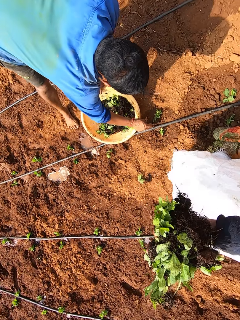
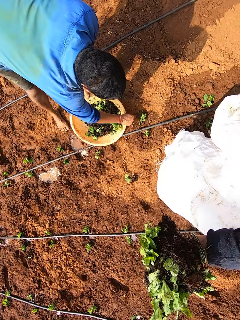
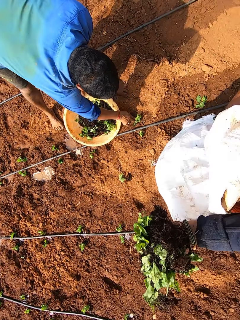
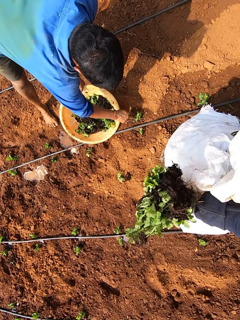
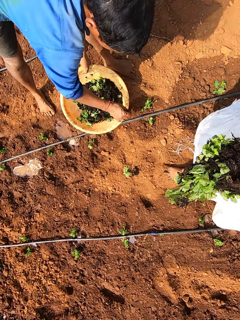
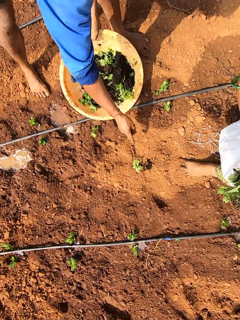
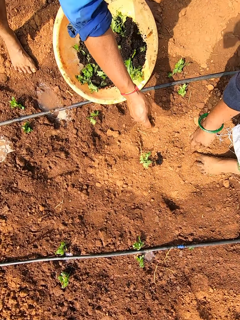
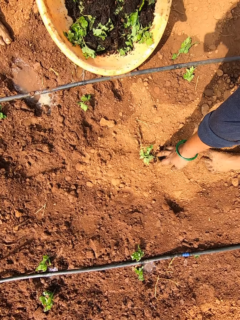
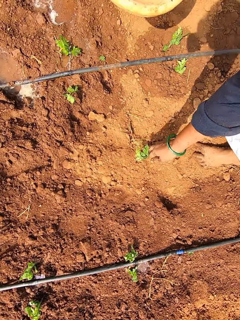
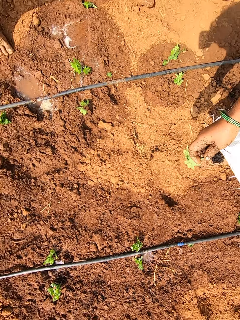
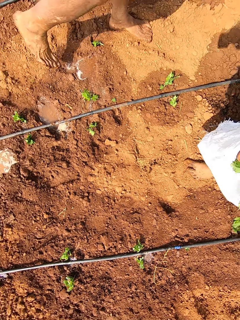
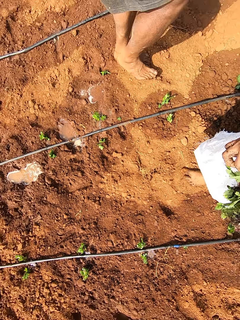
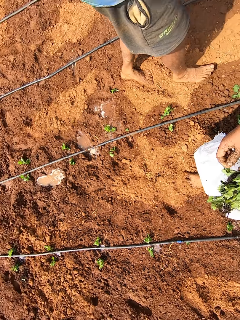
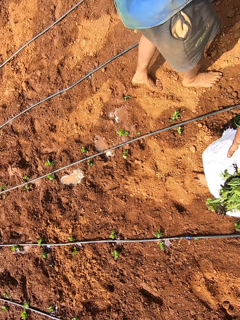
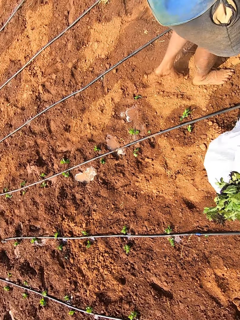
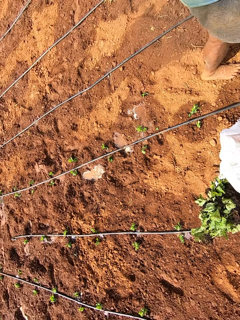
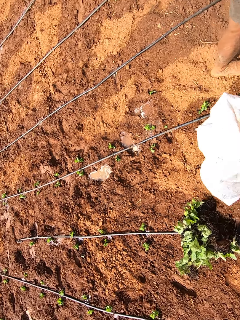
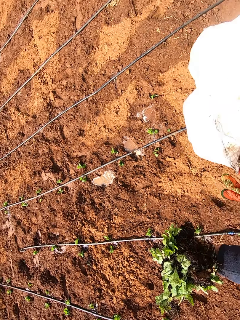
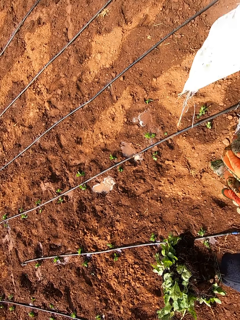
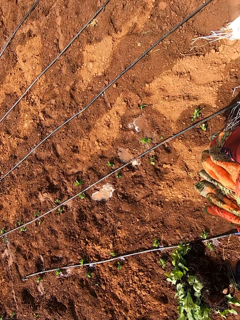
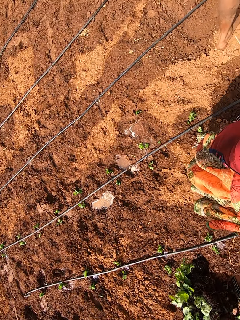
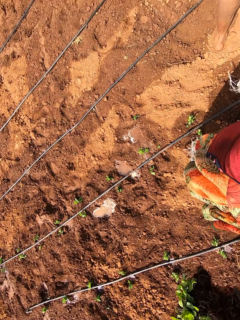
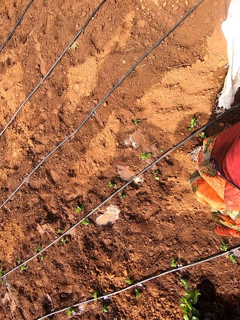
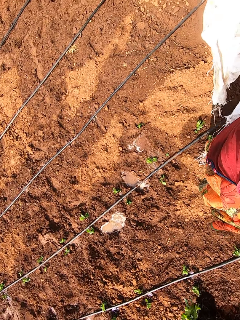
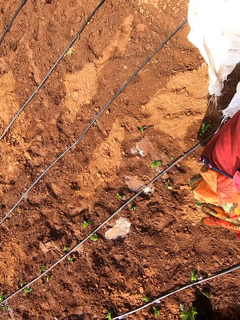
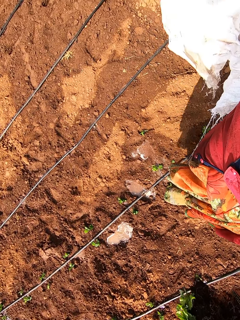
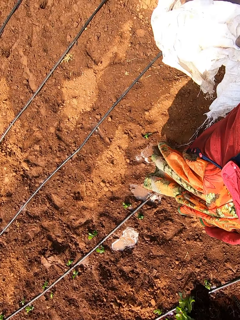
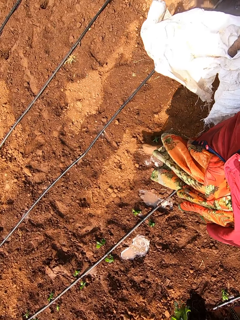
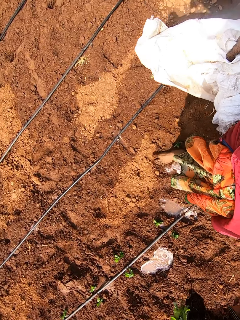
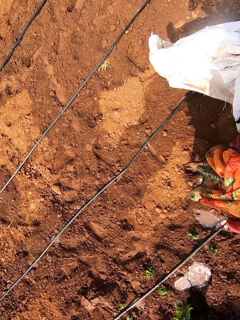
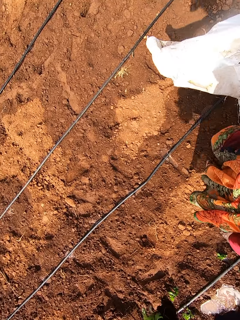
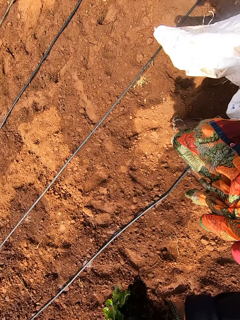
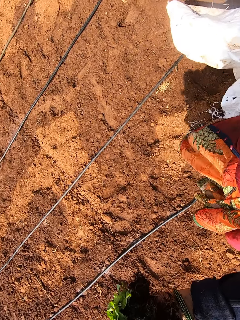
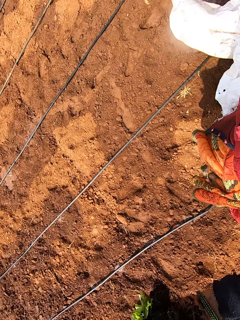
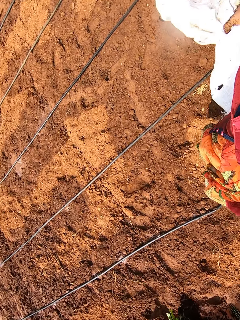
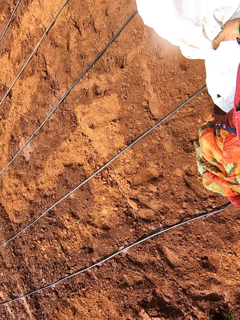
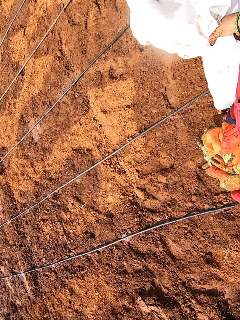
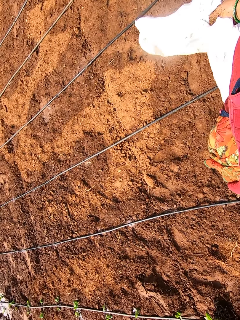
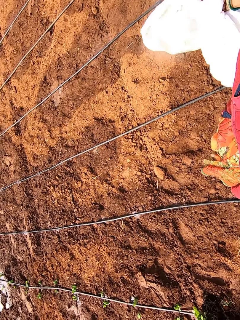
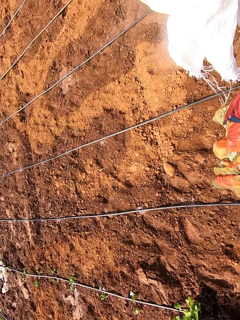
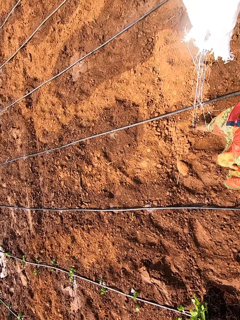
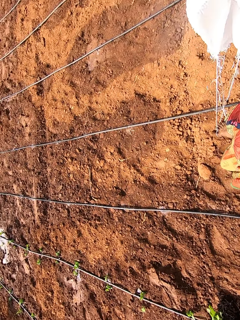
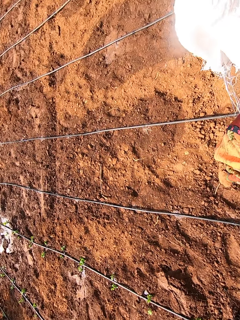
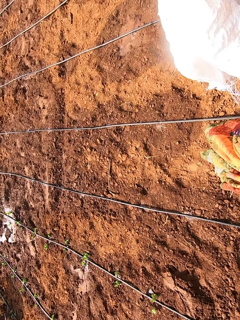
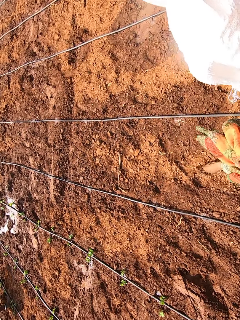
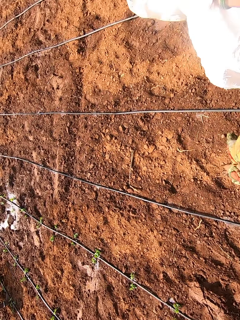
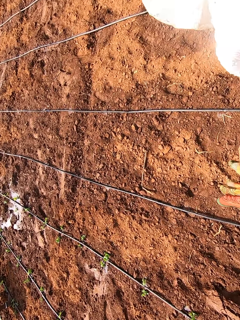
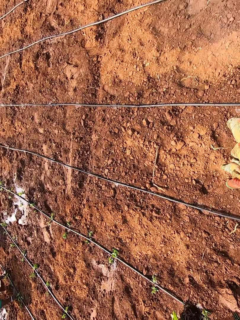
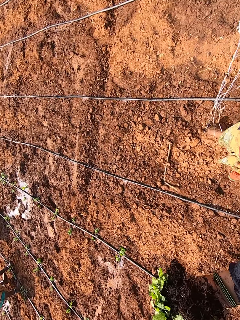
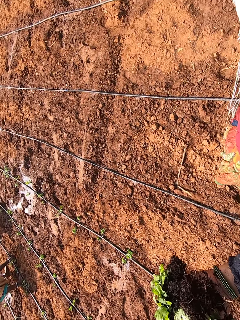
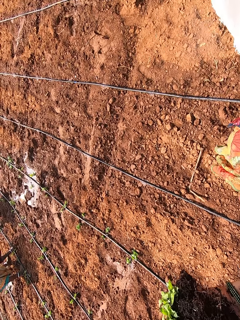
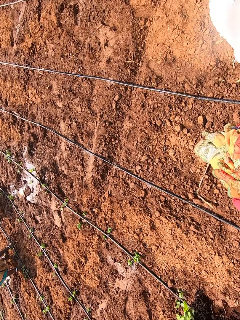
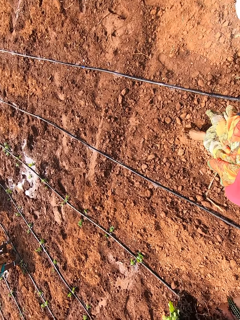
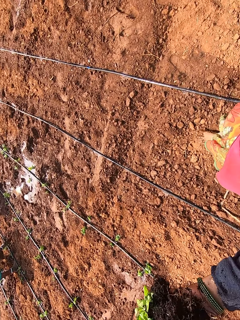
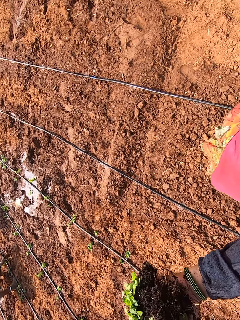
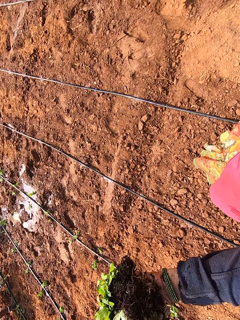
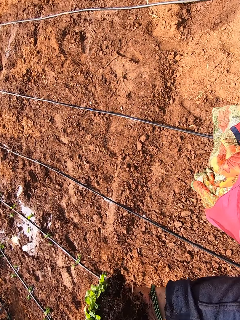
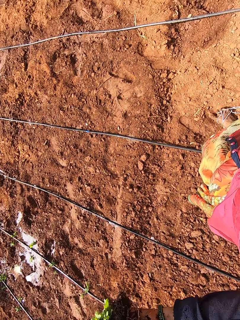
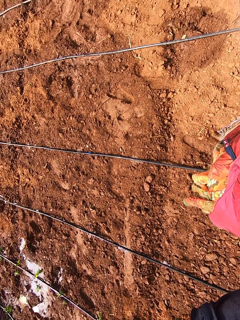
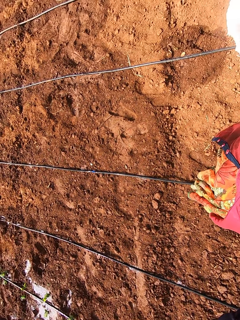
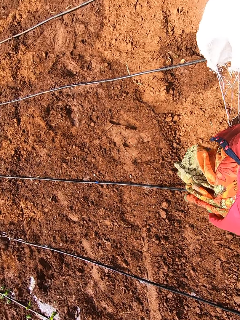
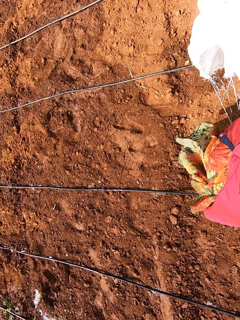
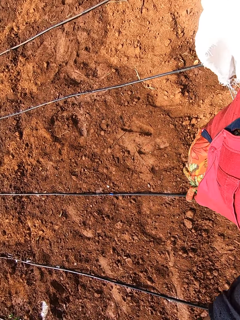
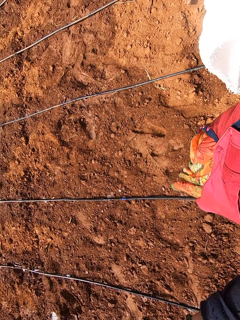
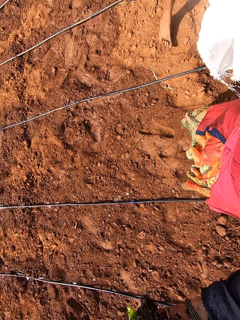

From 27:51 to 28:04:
The camera wearer holds the sack with her right hand. She passes the sack from her right hand to her left hand. The man touches a seedling on the ground with his right hand. The camera wearer picks the seedling from the ground with her right hand. The man carries the bowl from the ground with his left hand. The camera wearer passes the seedling from her right hand to her left hand. She holds the sack with her right hand. She walks in the farm. A woman plants a seedling on the ground with her right hand.

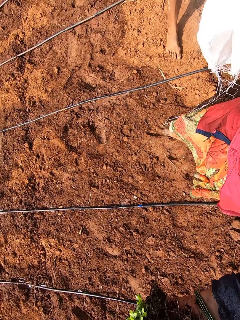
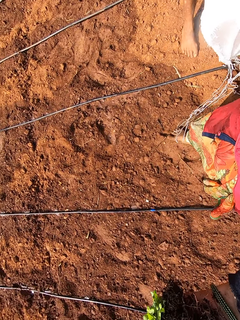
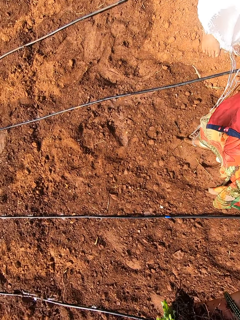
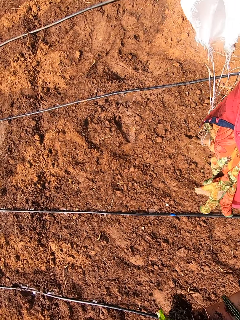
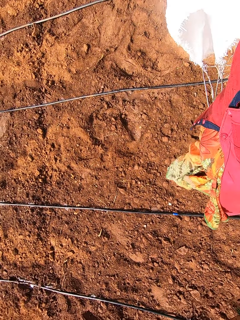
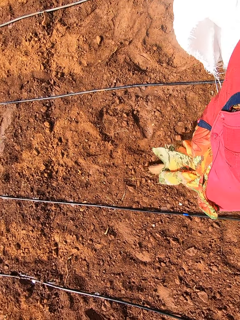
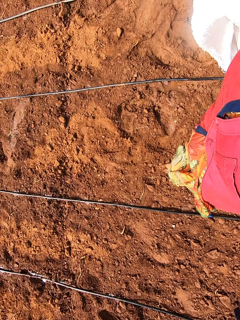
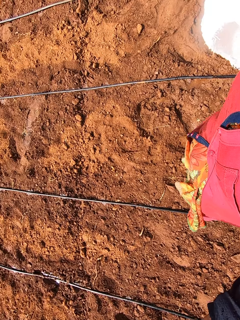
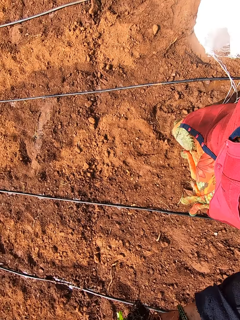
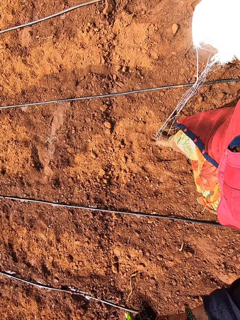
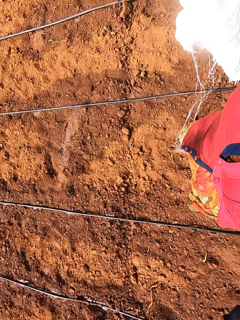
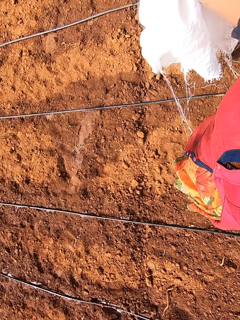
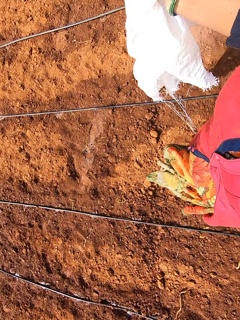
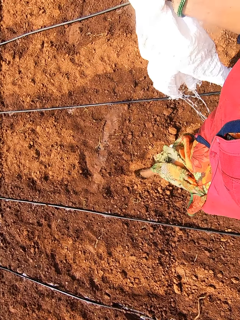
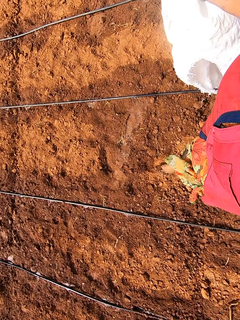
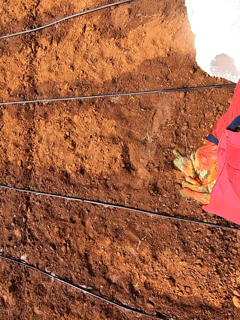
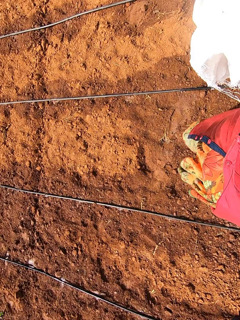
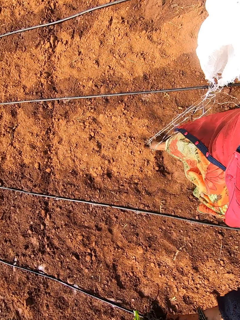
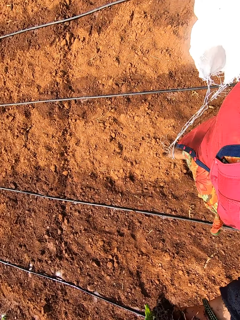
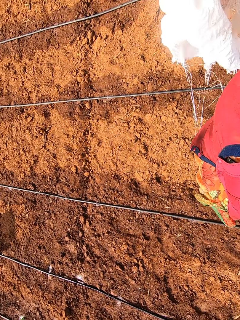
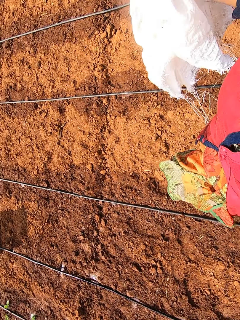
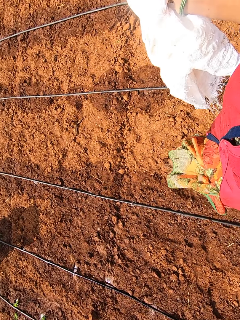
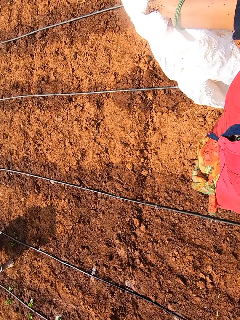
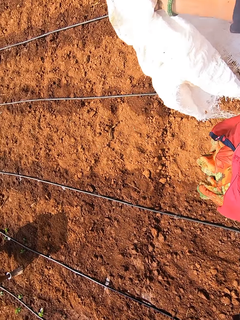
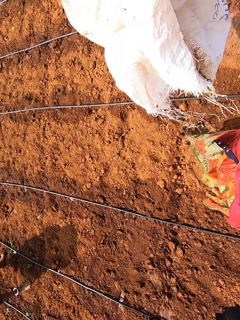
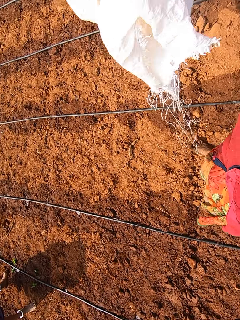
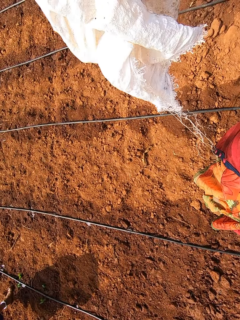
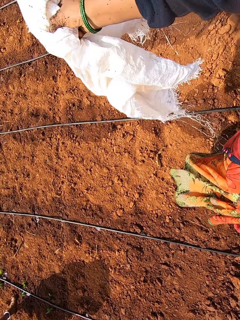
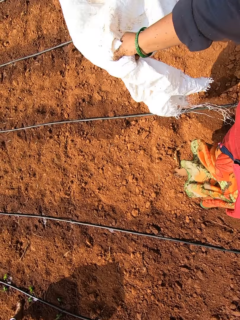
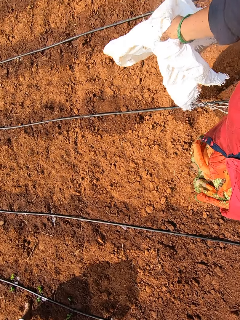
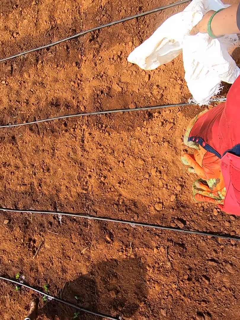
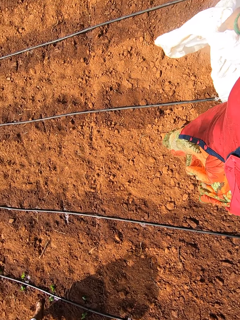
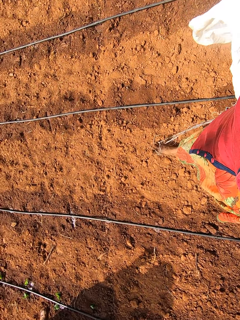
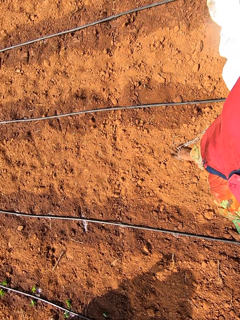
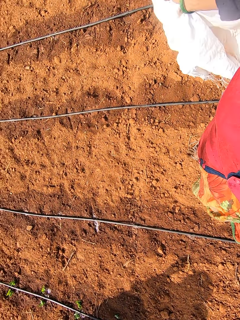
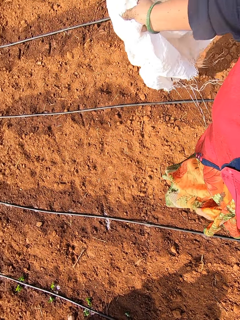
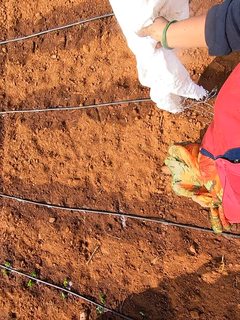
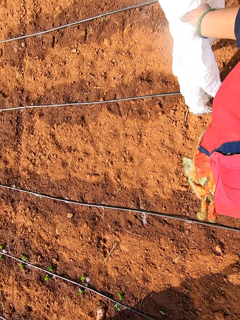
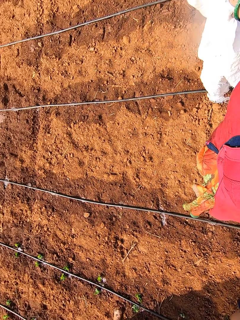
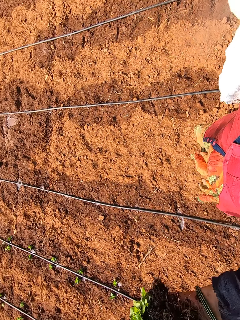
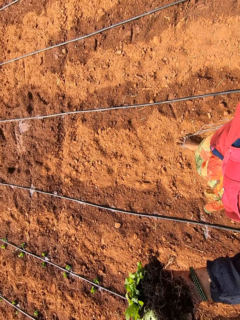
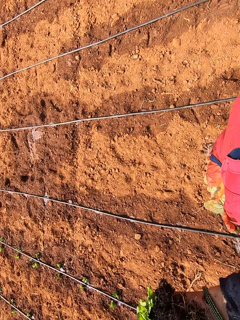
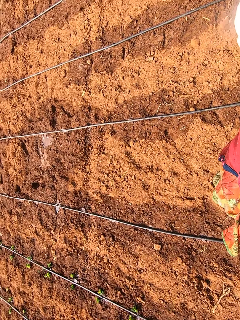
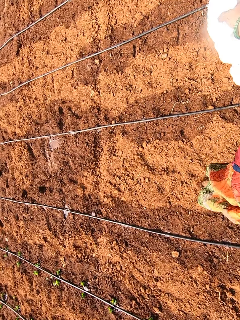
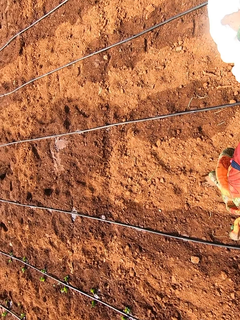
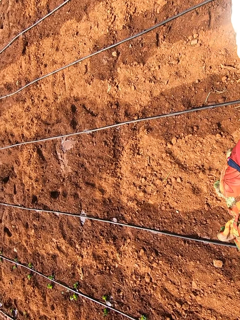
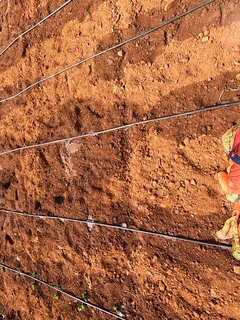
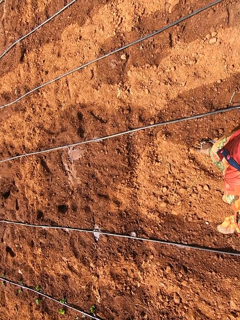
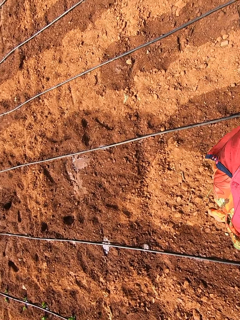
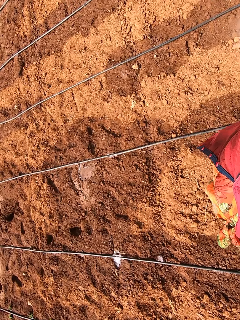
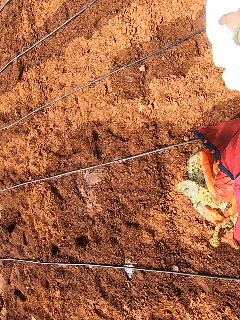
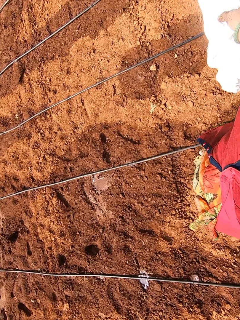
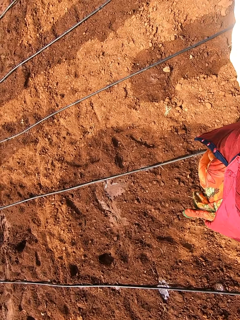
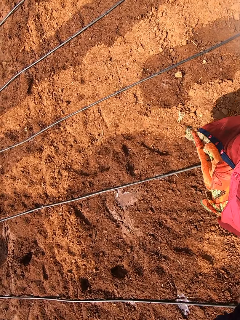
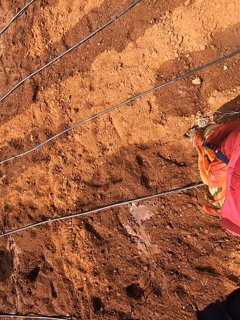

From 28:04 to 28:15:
A woman interacts with the man and another woman.
